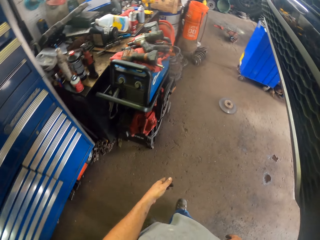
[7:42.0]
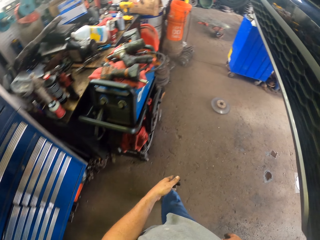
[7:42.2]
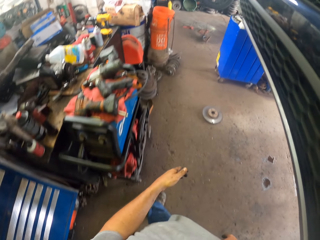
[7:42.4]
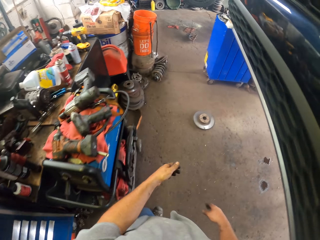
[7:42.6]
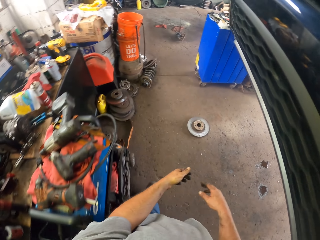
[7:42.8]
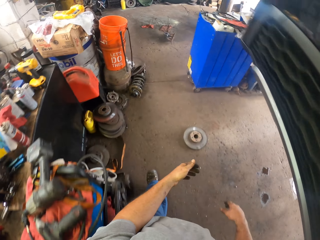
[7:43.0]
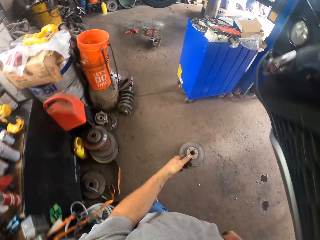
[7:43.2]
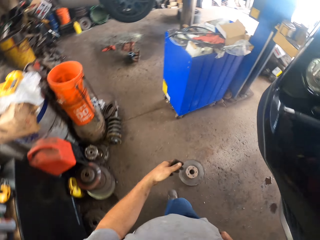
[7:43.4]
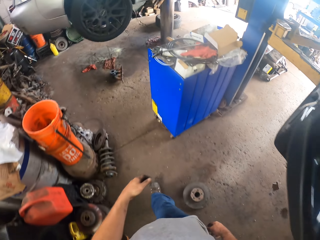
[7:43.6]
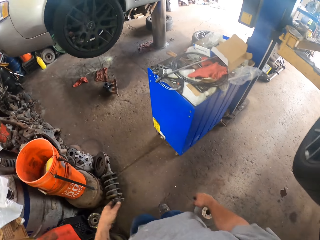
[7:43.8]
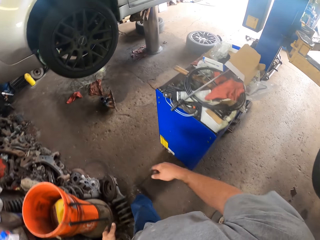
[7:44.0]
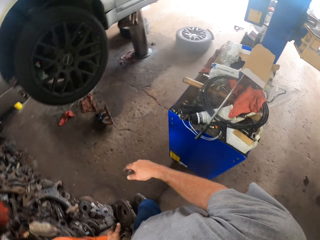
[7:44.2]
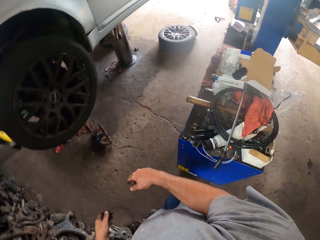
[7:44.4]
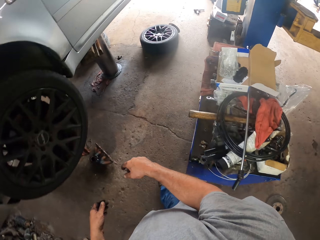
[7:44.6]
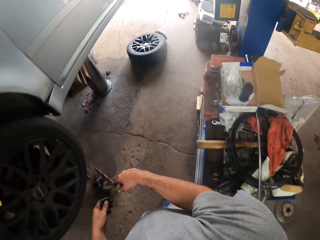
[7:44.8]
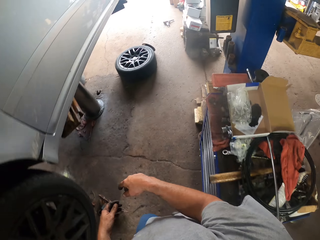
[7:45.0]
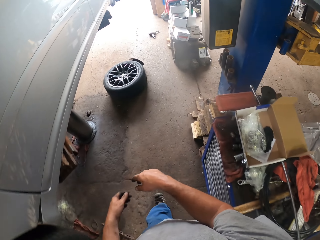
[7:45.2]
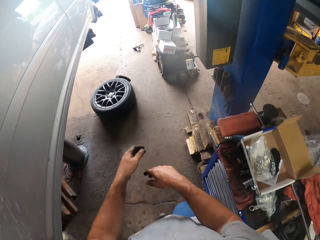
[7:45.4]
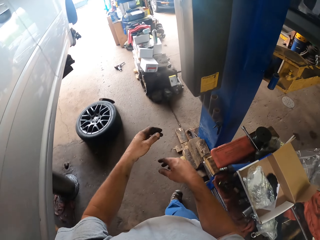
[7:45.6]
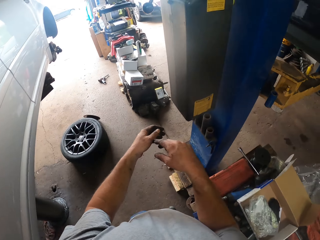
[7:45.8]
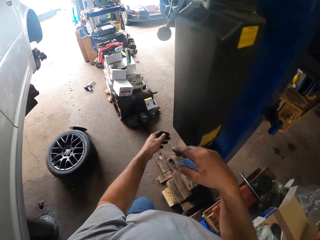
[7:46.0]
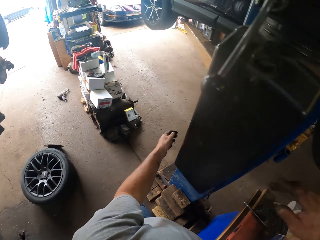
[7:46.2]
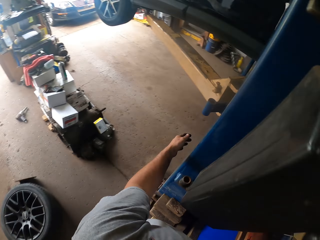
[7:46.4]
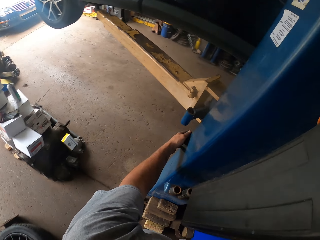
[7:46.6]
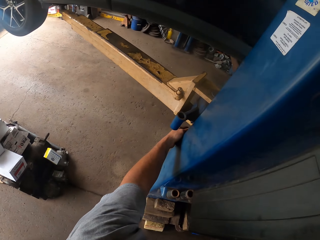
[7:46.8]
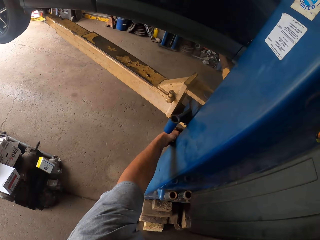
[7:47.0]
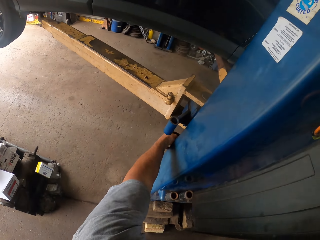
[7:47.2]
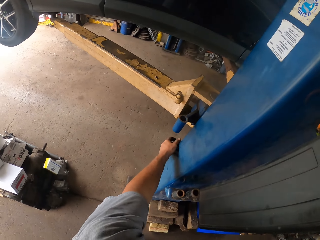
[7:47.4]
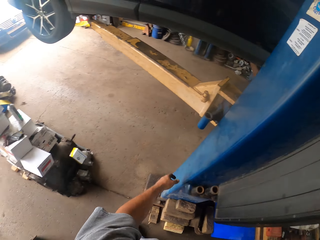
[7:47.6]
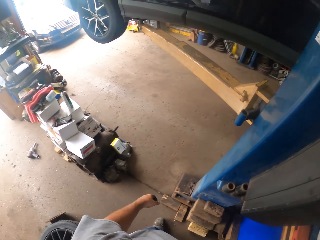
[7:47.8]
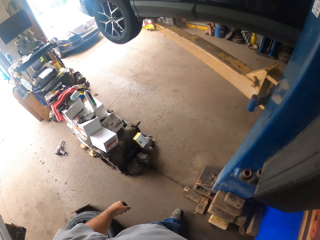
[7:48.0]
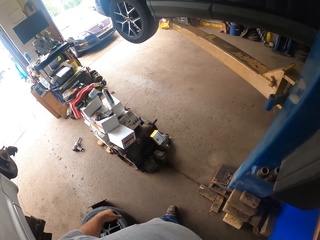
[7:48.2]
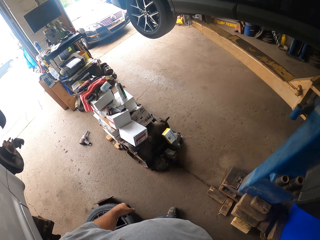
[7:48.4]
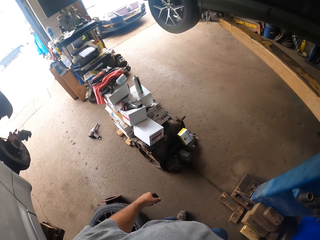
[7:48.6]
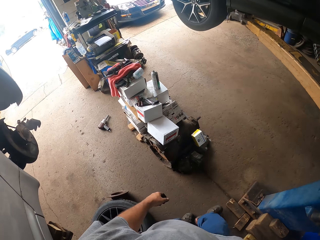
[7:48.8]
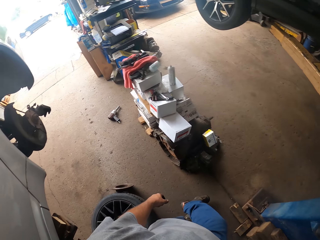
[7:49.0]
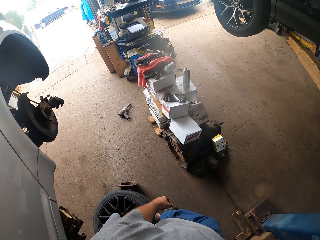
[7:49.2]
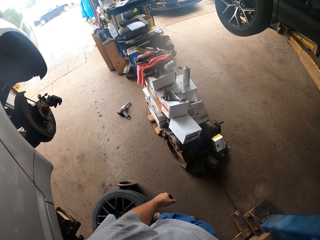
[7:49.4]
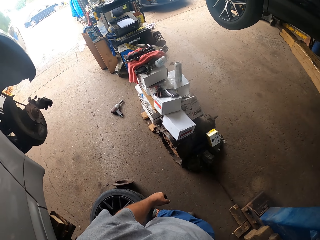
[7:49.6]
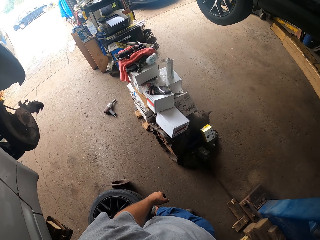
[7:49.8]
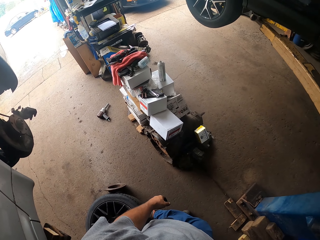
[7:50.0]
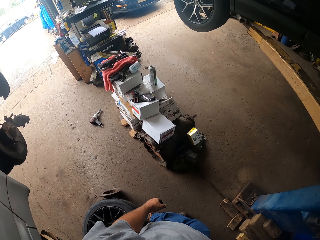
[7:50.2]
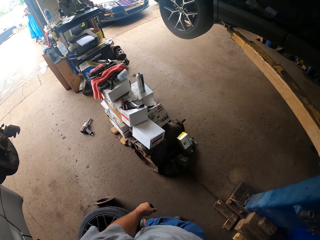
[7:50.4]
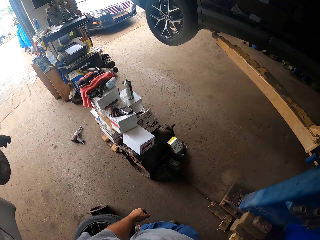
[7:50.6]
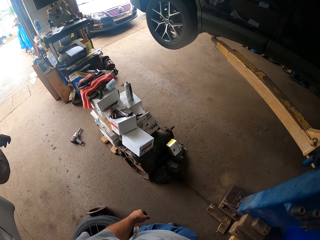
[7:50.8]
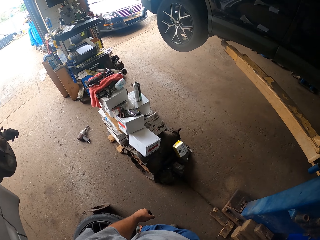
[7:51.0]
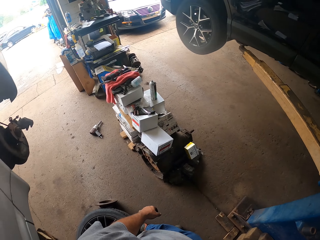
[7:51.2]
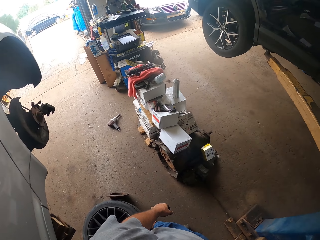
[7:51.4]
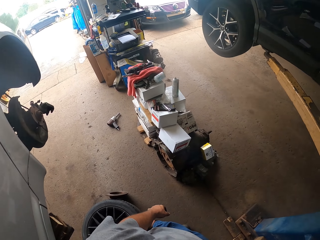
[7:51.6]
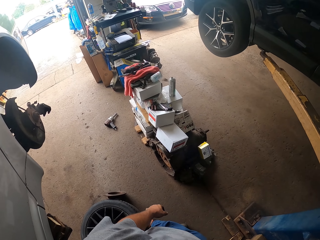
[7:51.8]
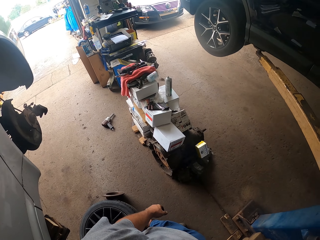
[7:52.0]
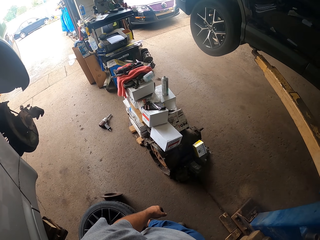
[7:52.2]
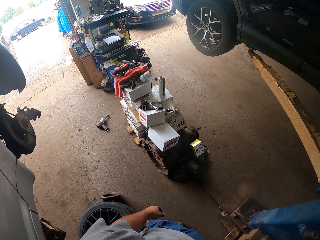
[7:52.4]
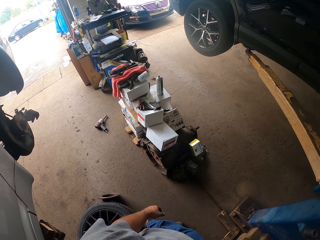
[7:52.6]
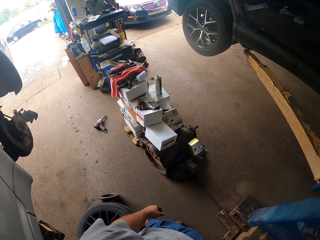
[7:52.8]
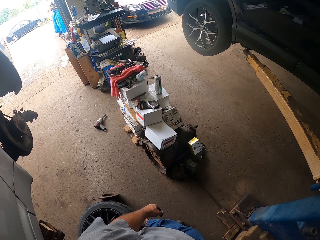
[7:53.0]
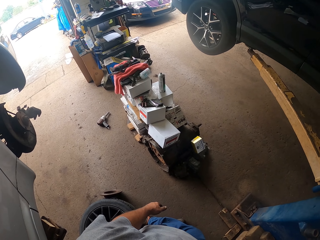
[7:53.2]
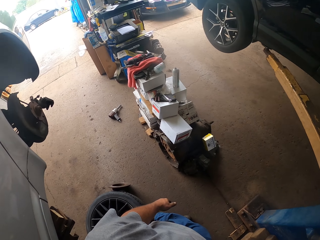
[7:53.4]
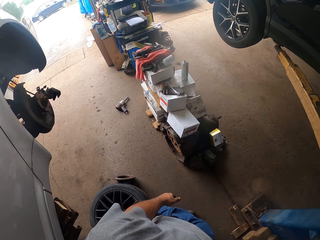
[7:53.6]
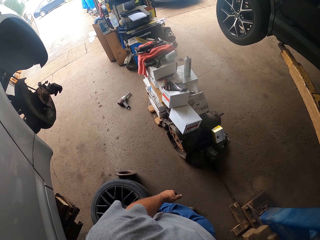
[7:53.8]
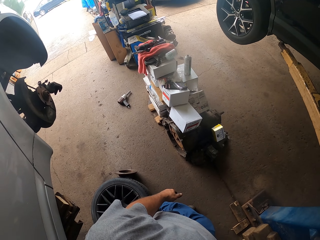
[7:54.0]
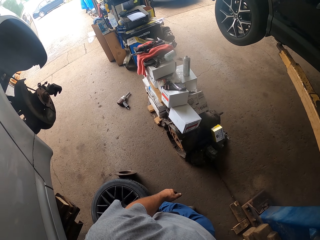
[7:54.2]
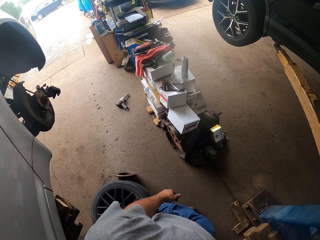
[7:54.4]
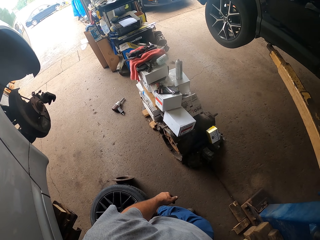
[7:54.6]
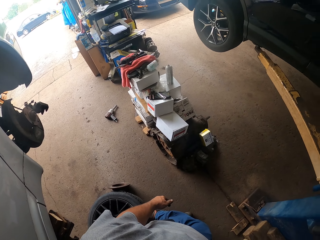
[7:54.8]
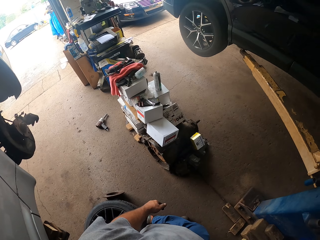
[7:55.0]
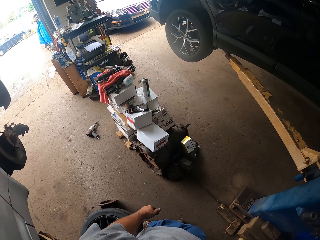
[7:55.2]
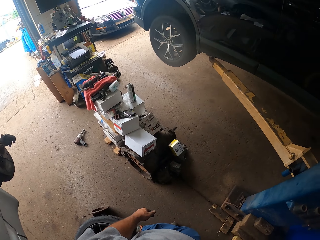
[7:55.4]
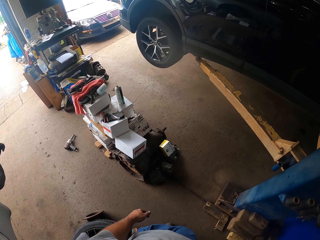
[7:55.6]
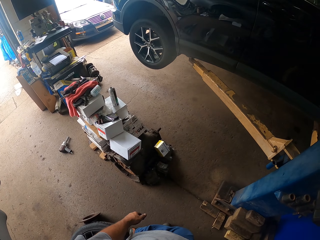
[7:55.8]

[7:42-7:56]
The camera wearer walks around. They lower the car from the jack. They look at the car.

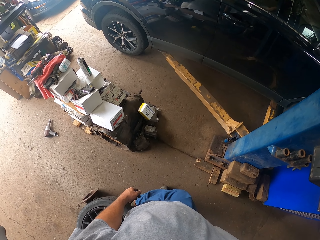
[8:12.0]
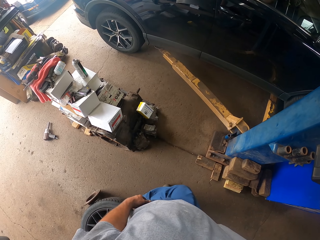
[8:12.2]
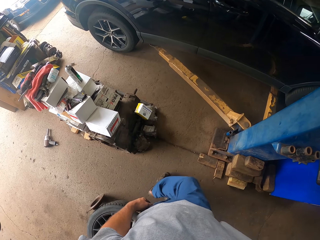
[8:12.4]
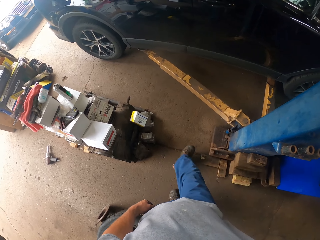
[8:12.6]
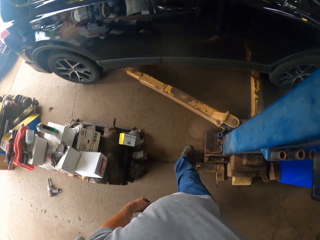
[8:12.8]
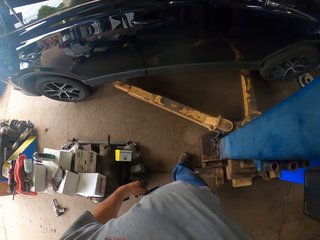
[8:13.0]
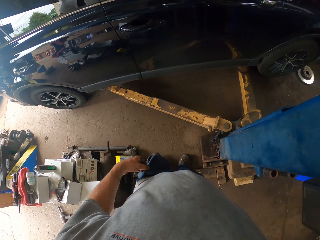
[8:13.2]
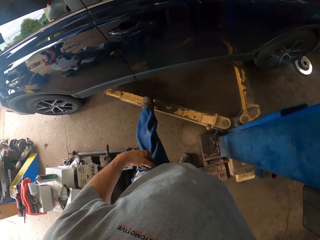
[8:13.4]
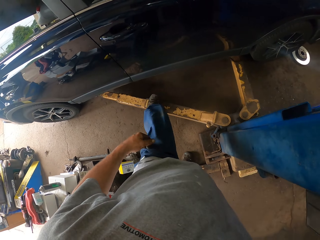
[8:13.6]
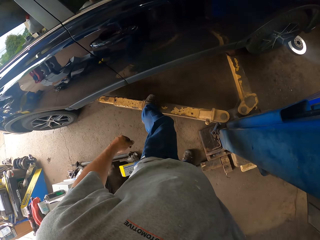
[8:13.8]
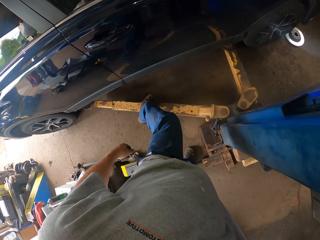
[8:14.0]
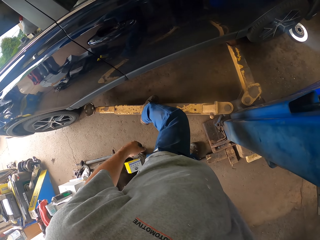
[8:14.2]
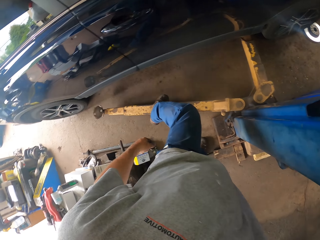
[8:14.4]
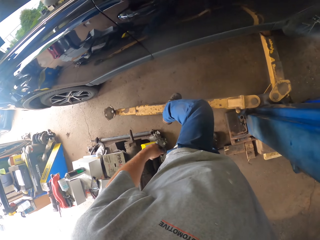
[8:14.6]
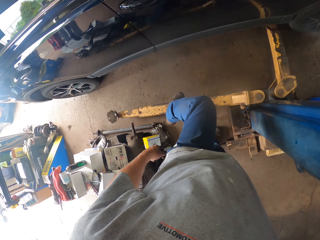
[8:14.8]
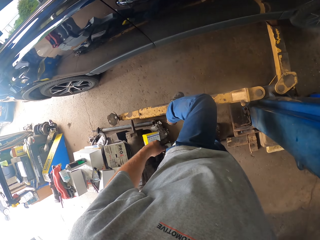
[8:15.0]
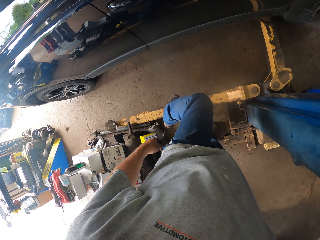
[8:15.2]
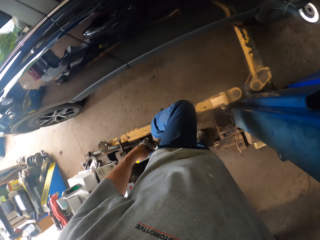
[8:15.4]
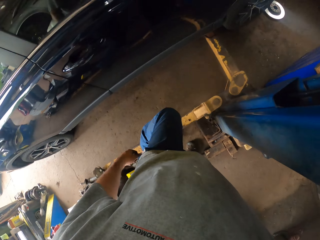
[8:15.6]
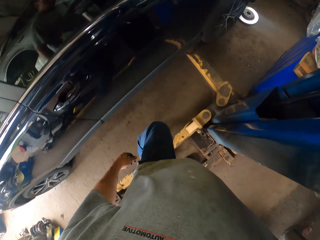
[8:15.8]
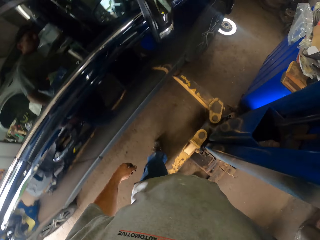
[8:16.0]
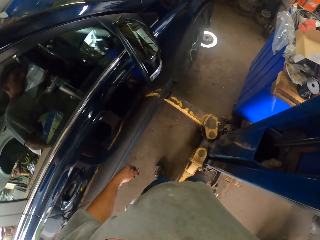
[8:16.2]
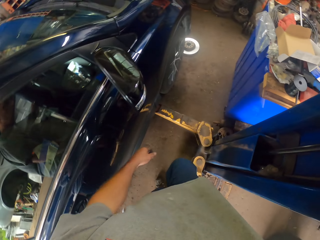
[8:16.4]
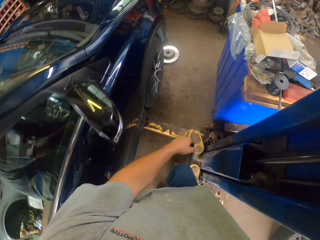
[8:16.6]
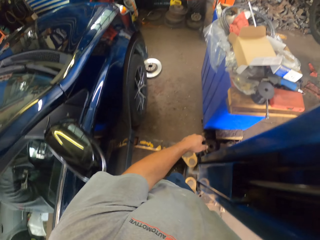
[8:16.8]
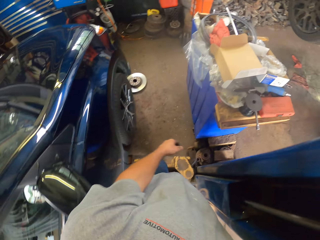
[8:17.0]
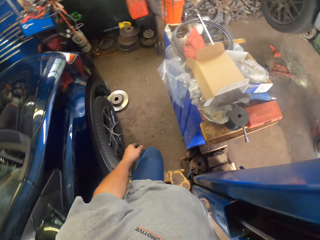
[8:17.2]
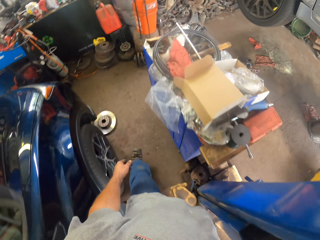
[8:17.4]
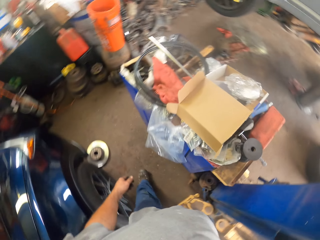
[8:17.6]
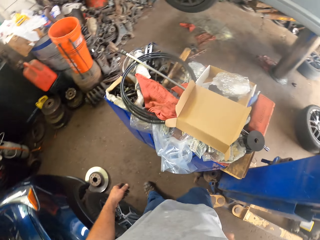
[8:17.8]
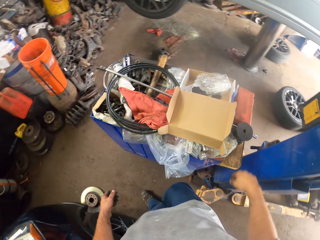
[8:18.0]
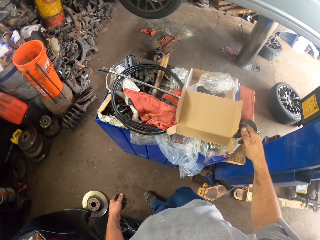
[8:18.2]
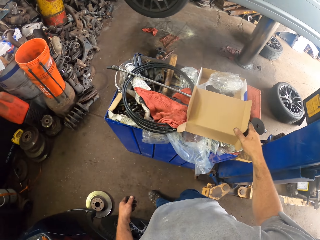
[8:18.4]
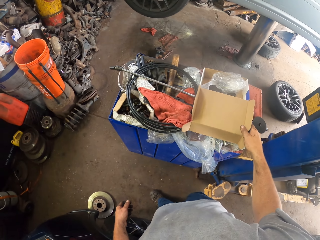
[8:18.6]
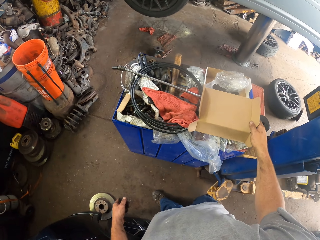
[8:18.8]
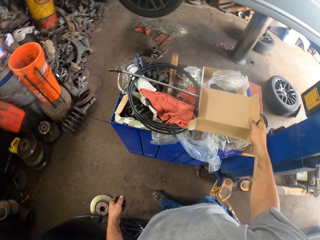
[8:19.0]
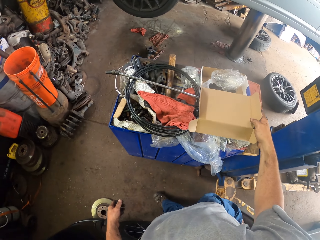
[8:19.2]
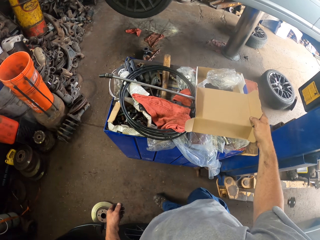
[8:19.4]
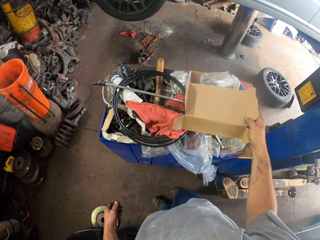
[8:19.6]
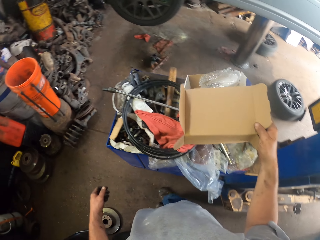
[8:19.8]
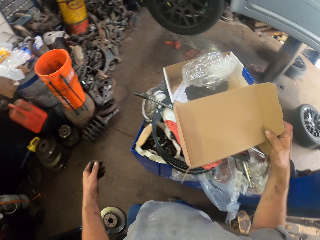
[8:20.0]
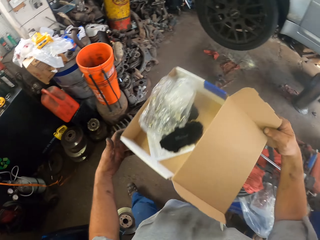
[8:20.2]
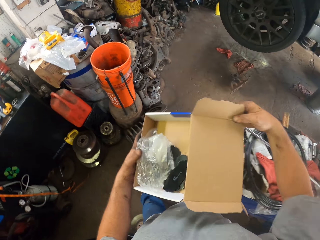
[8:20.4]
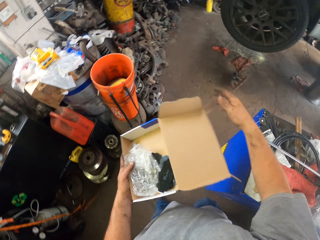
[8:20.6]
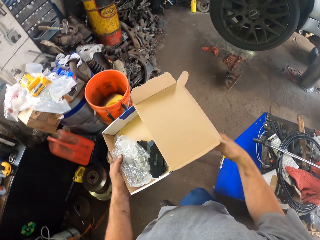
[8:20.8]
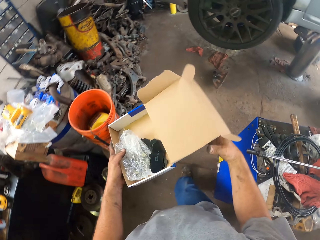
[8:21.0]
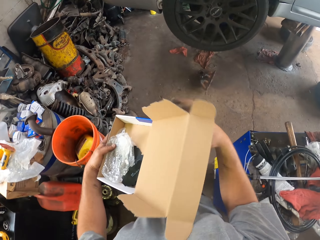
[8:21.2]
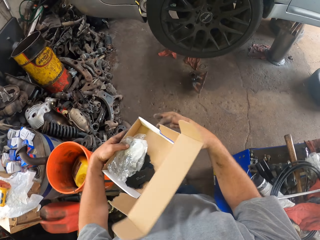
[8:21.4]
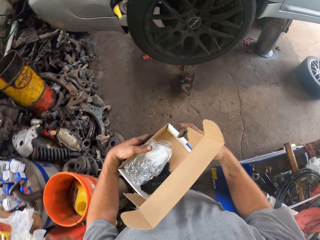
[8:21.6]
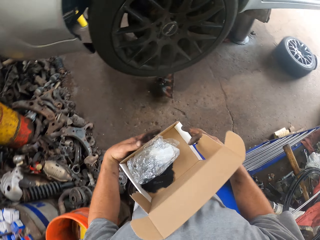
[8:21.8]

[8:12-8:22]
The camera wearer pushes the jack with their leg. They push the jack with their leg again. They hold the carton.
